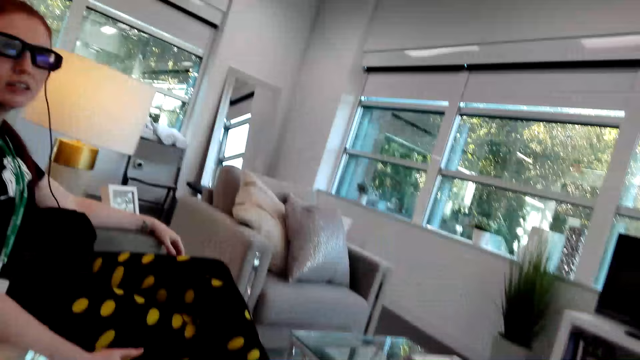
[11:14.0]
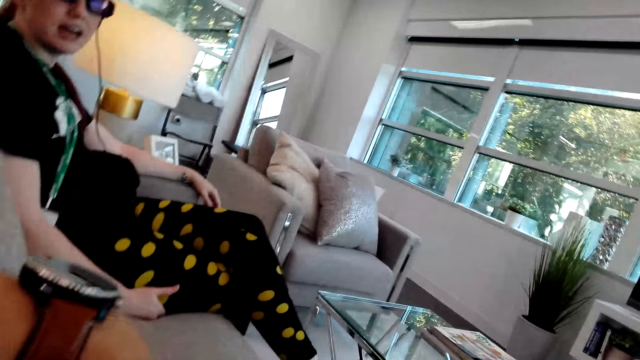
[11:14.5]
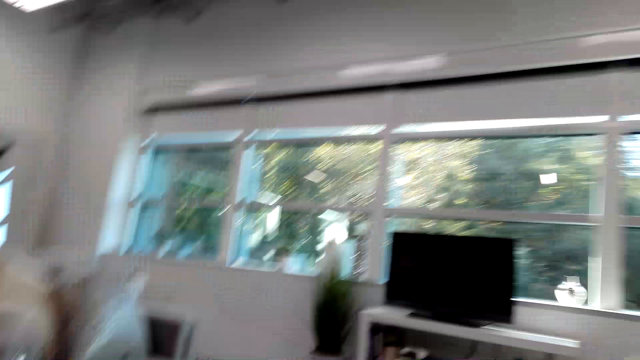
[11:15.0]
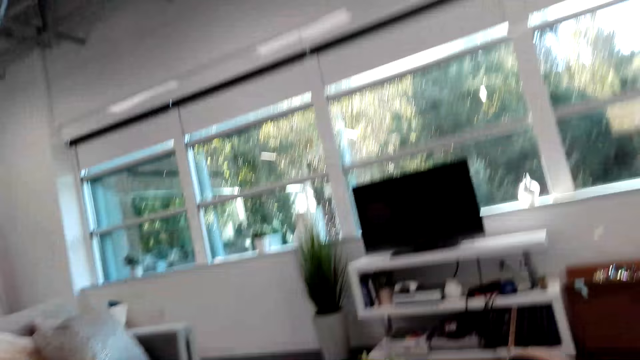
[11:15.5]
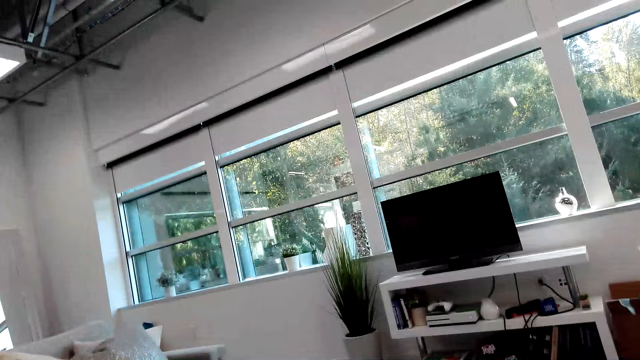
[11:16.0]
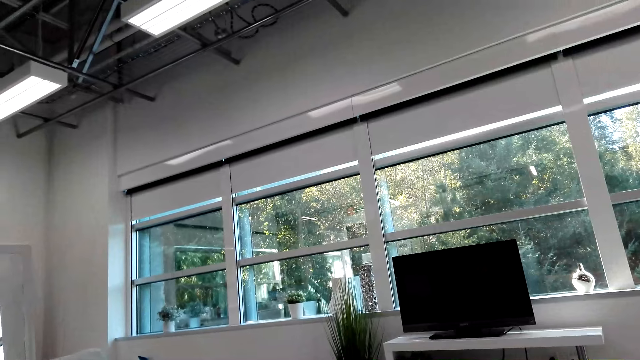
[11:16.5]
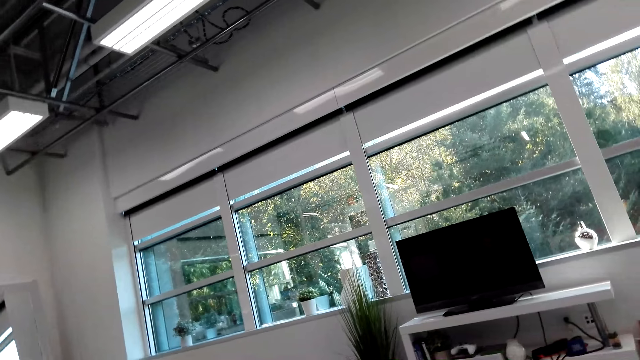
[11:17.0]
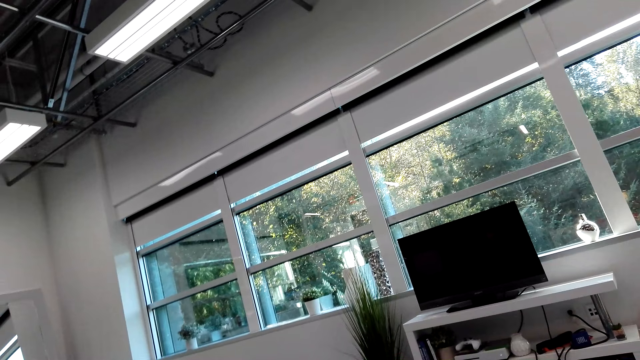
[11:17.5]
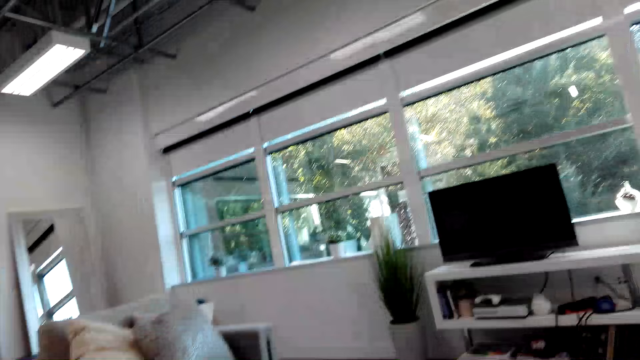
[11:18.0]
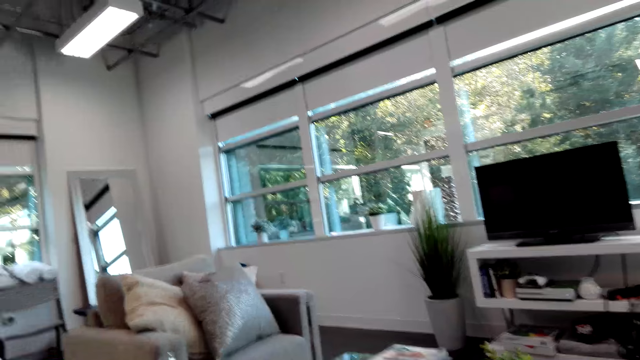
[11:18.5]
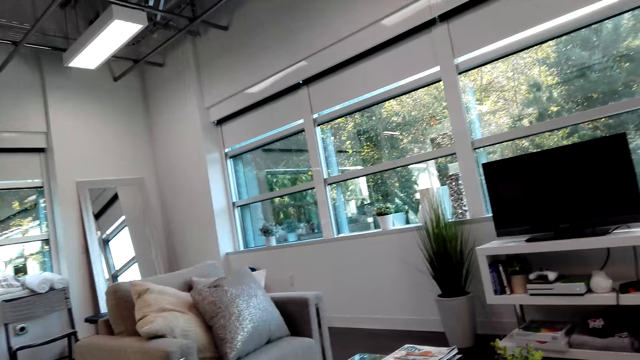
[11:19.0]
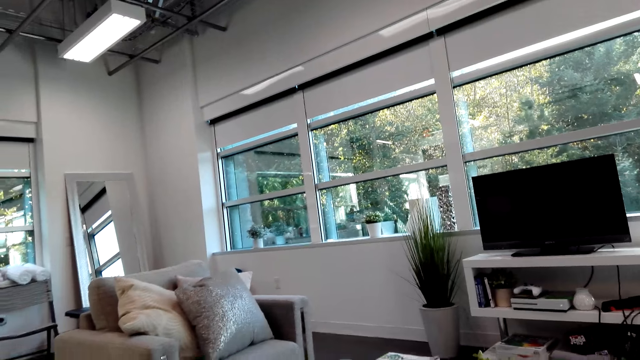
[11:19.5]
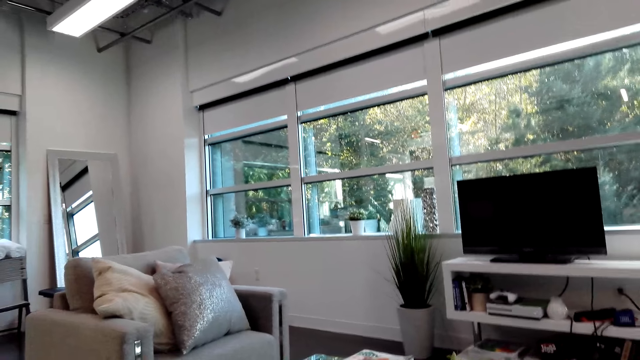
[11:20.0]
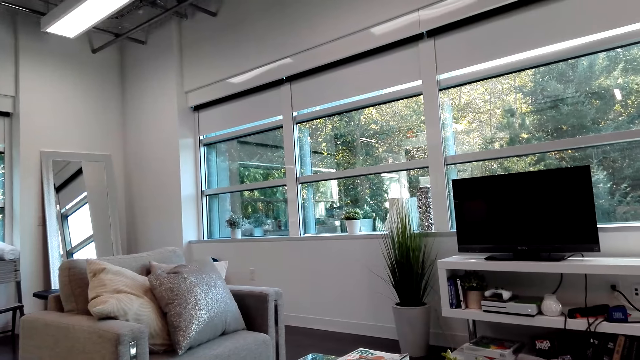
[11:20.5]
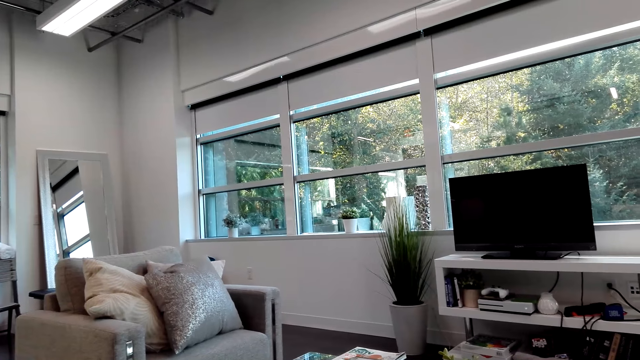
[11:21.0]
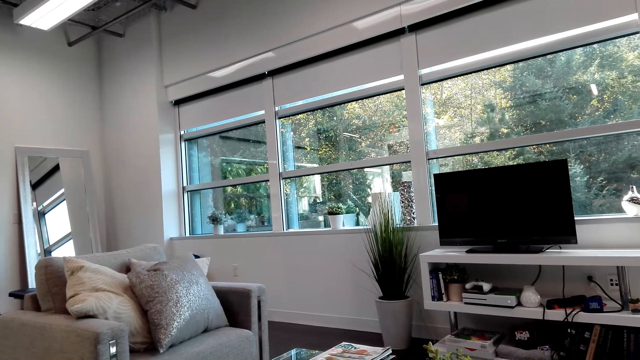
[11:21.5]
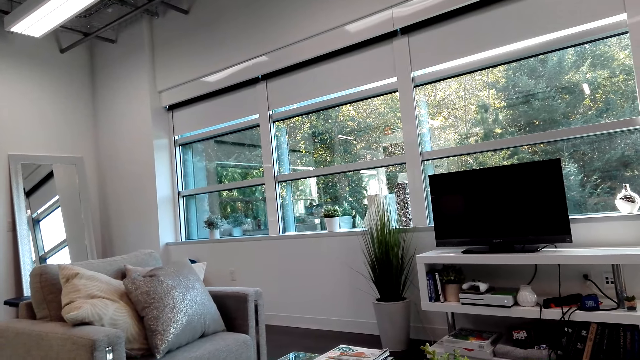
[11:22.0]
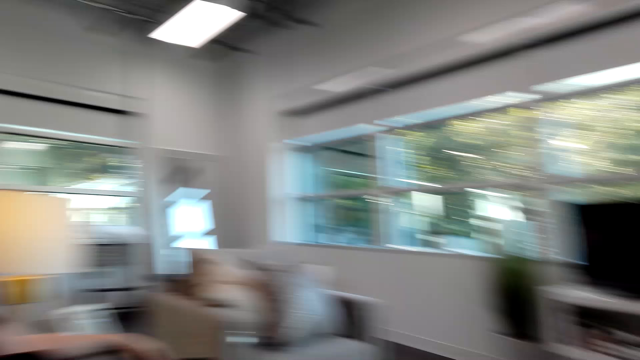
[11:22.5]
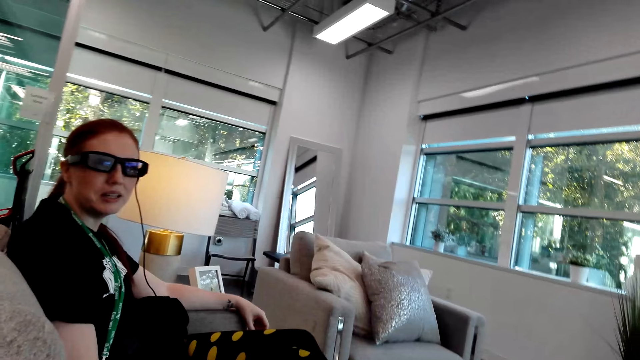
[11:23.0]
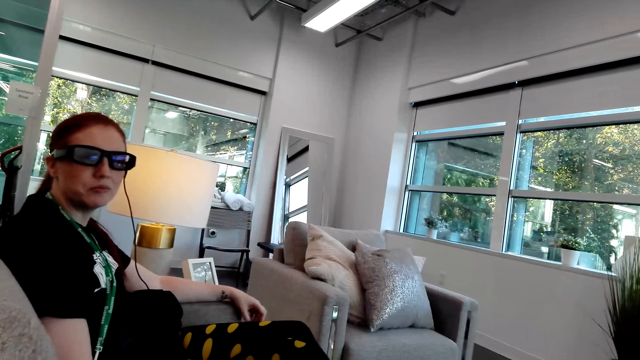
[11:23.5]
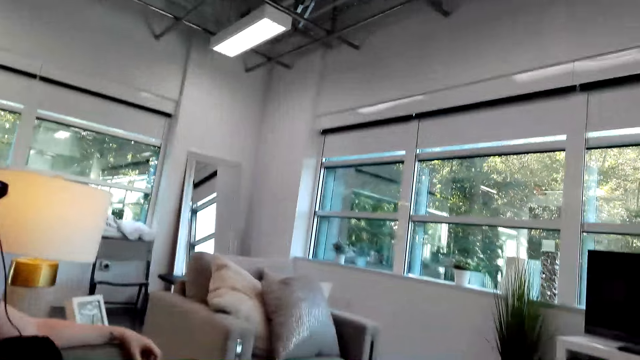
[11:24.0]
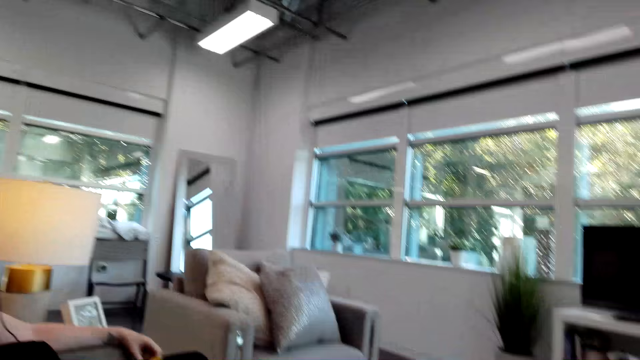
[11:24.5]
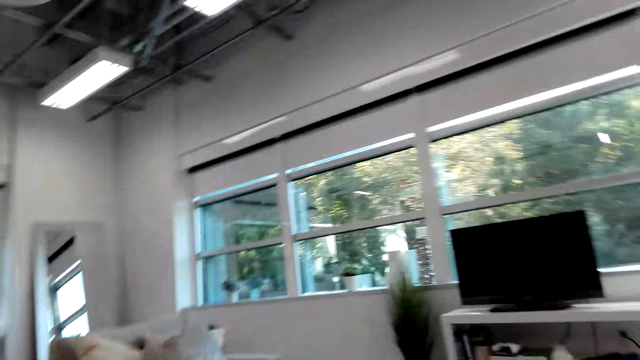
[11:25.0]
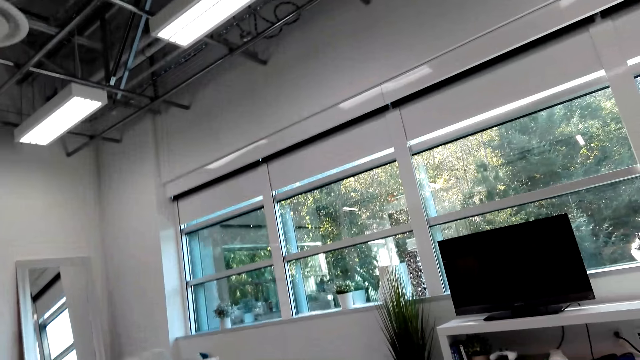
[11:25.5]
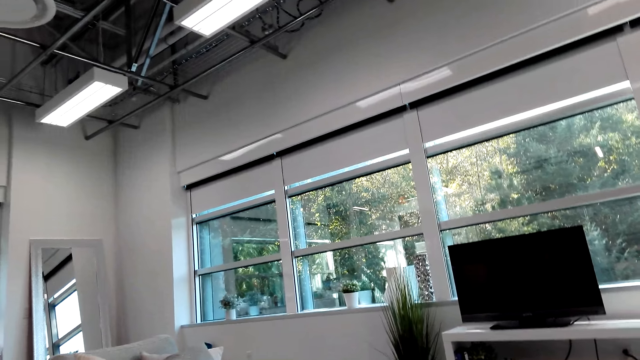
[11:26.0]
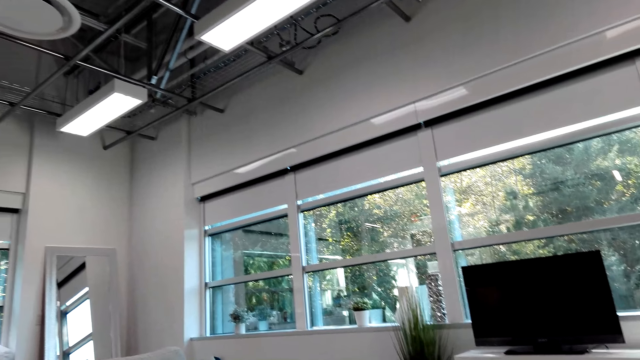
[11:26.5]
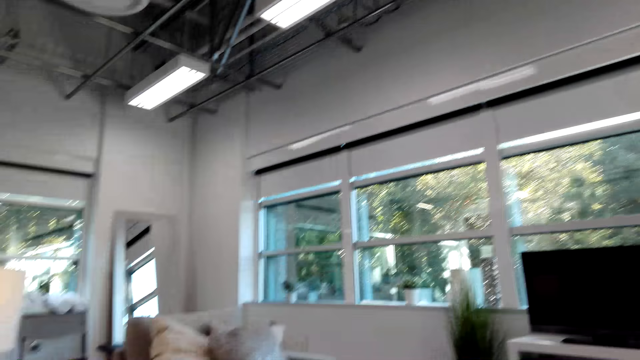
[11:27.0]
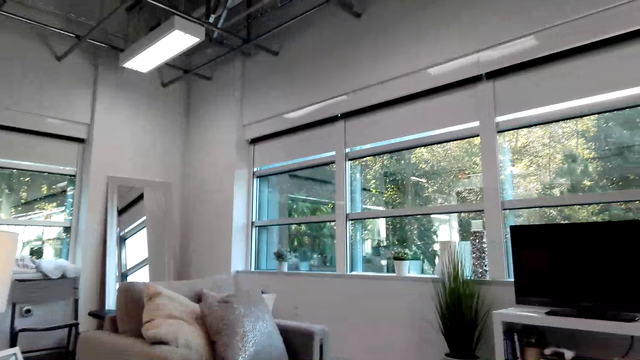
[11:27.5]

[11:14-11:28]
A person talks to the camera wearer. The camera wearer looks aside. The person talks to the camera wearer. The camera wearer looks aside.

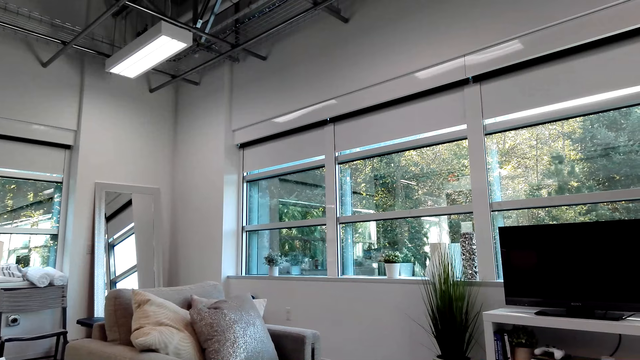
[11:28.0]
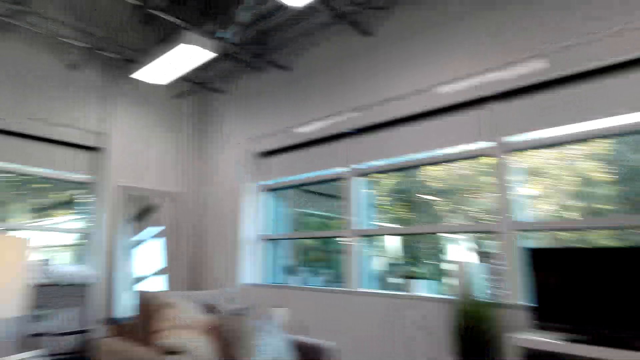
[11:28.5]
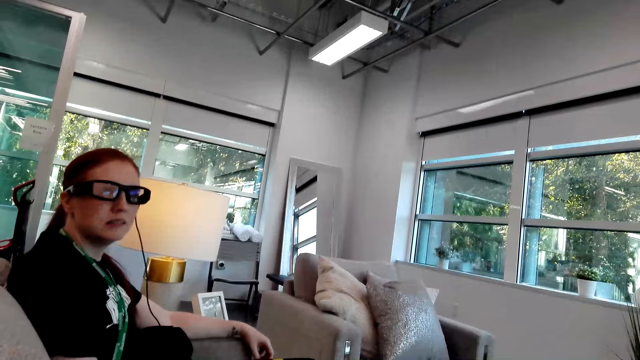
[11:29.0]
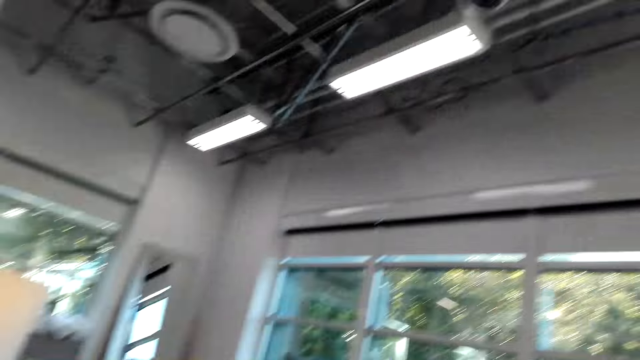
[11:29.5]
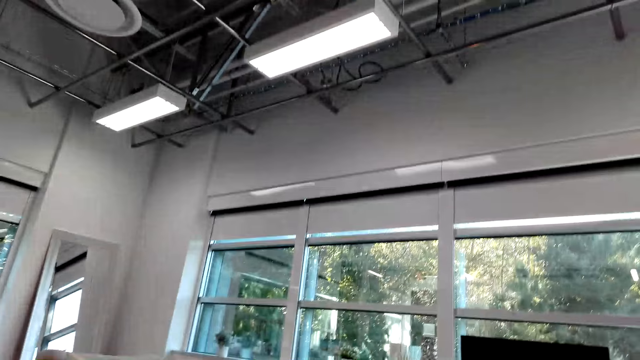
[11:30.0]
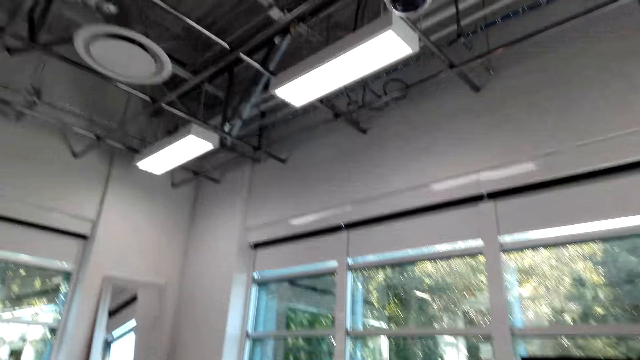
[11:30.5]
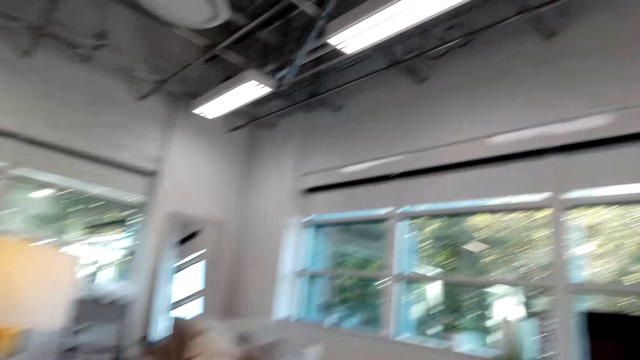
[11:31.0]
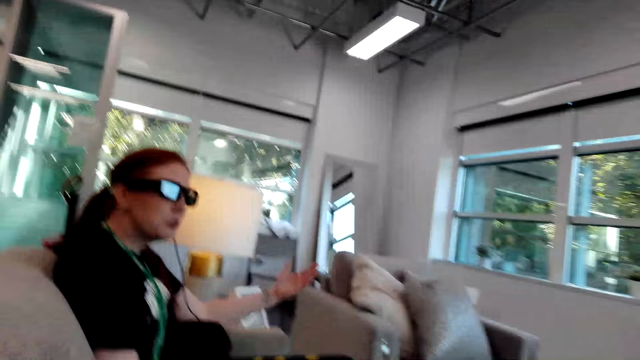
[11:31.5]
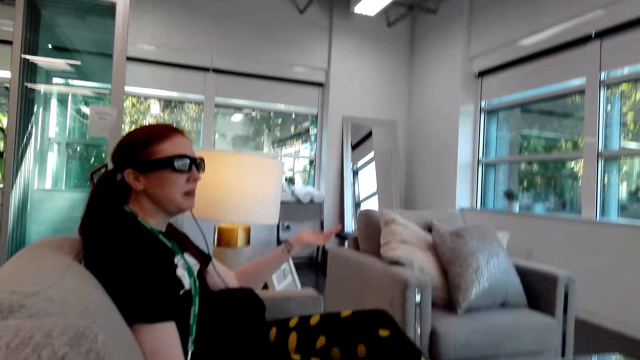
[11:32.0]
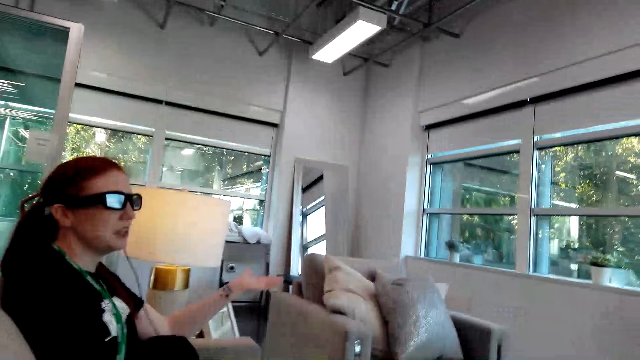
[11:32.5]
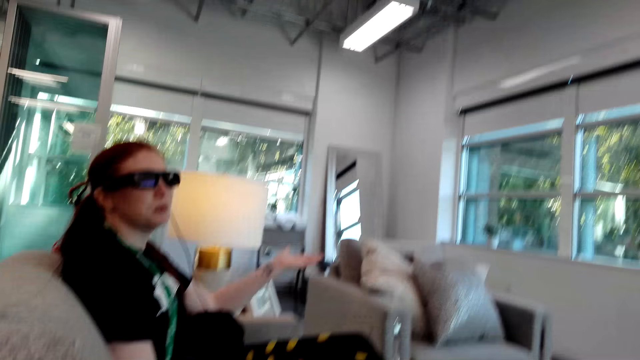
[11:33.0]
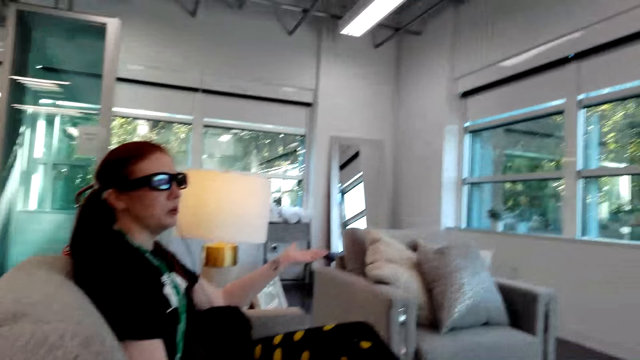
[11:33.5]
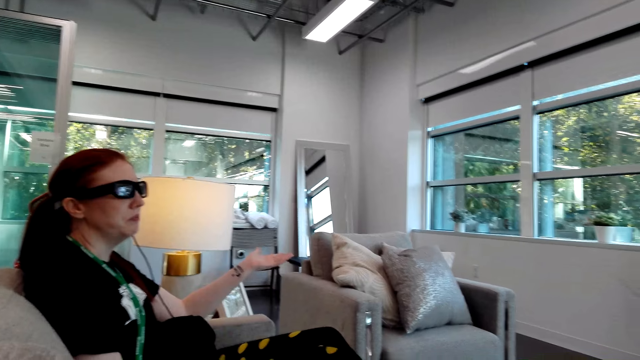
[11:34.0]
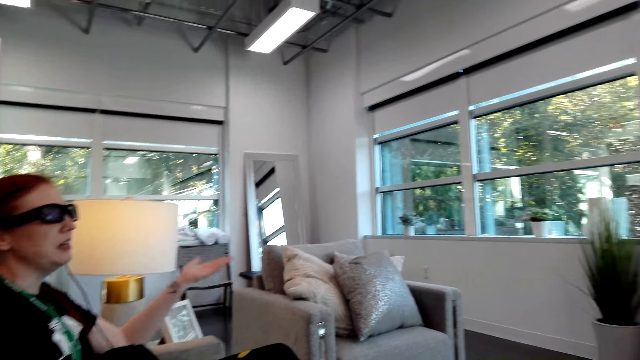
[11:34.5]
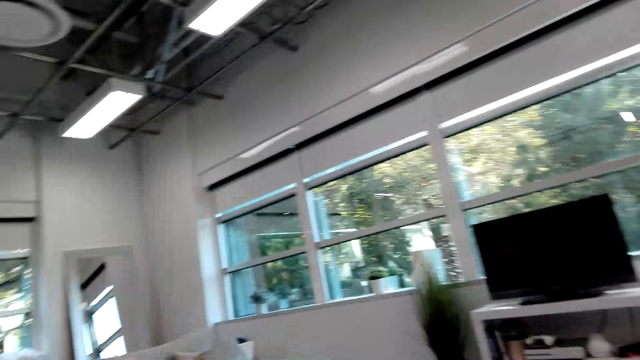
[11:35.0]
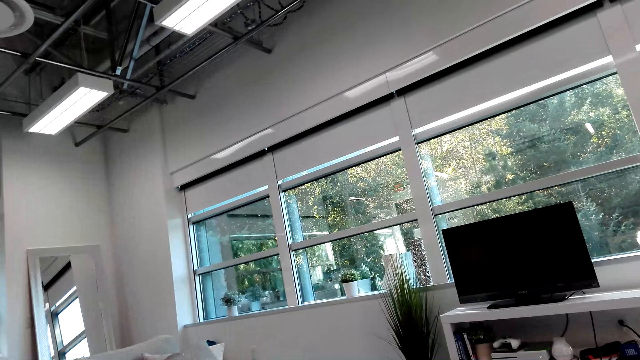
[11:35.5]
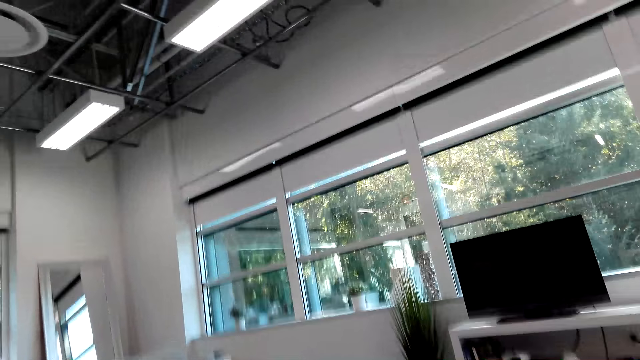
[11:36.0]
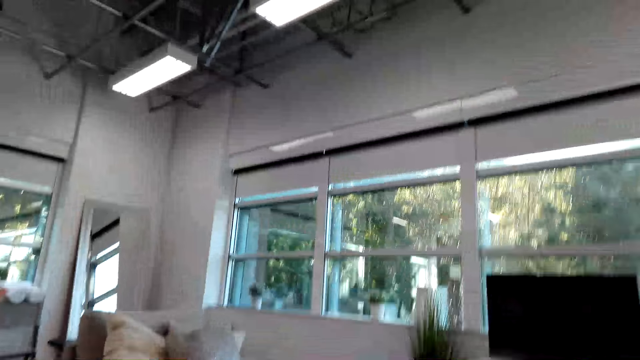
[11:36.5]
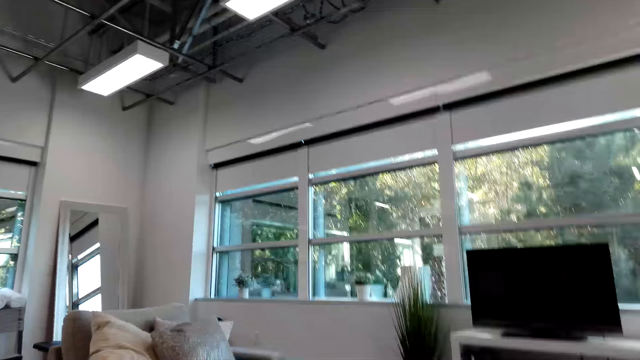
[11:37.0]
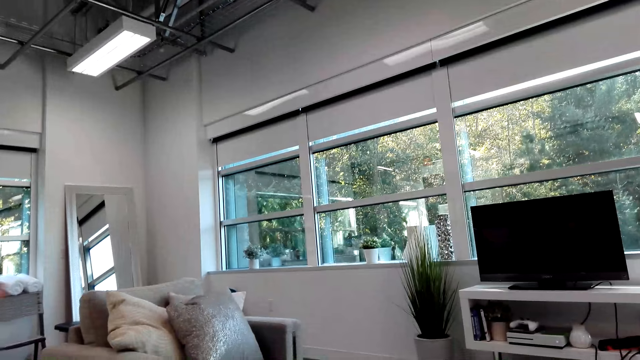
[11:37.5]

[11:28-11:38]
The camera wearer looks at a person. They look aside. The person talks to the camera wearer. The camera wearer looks aside.
